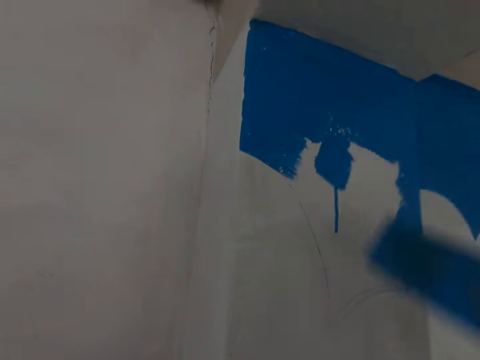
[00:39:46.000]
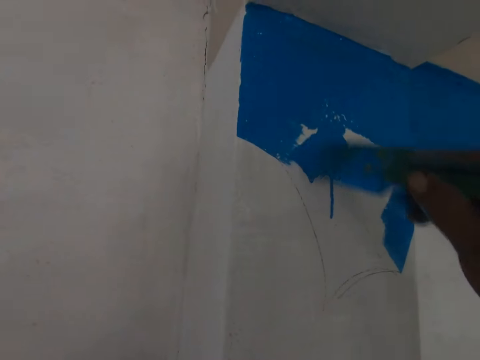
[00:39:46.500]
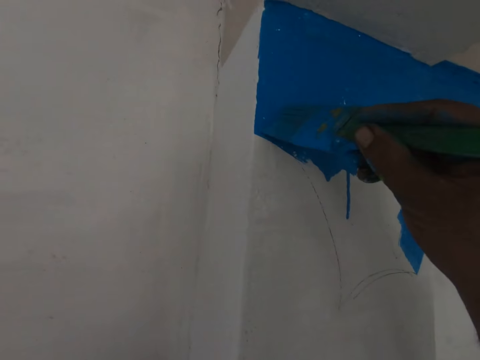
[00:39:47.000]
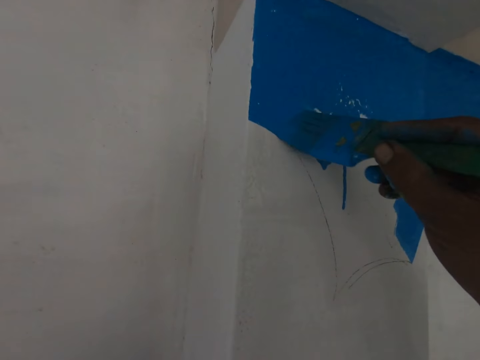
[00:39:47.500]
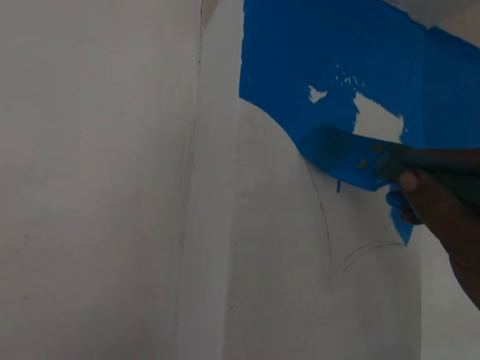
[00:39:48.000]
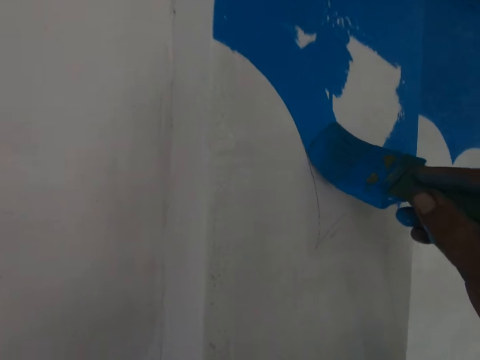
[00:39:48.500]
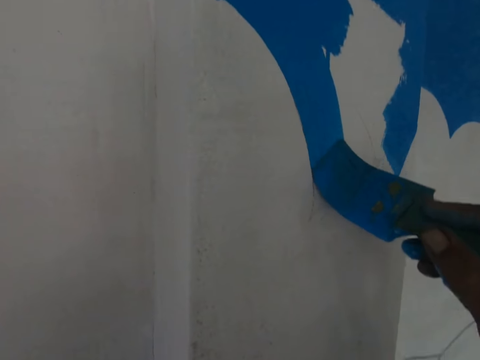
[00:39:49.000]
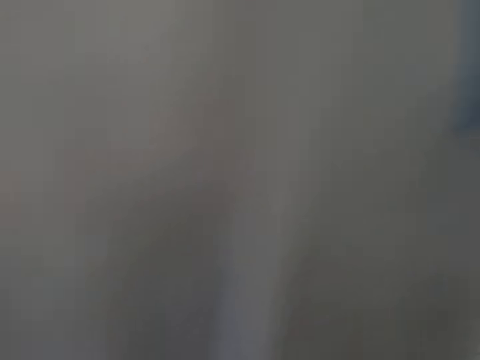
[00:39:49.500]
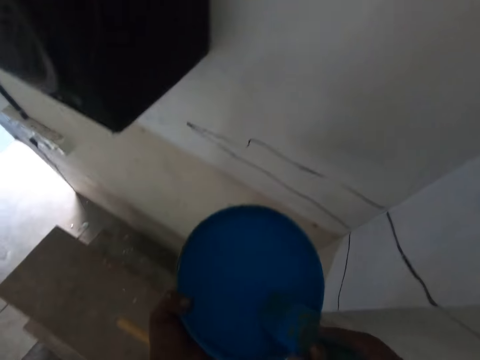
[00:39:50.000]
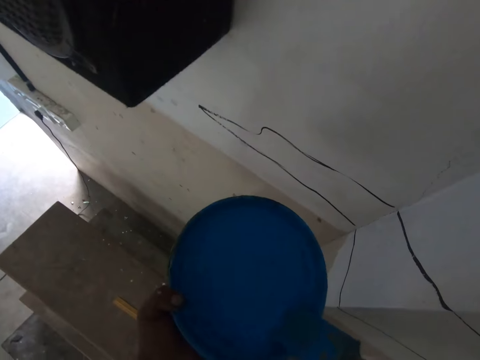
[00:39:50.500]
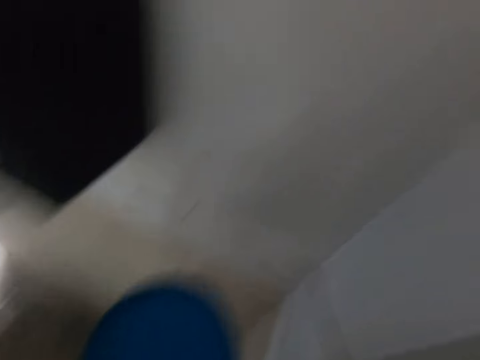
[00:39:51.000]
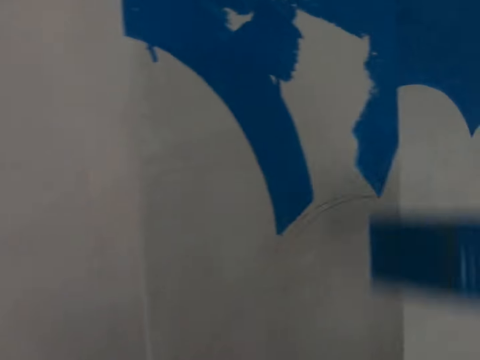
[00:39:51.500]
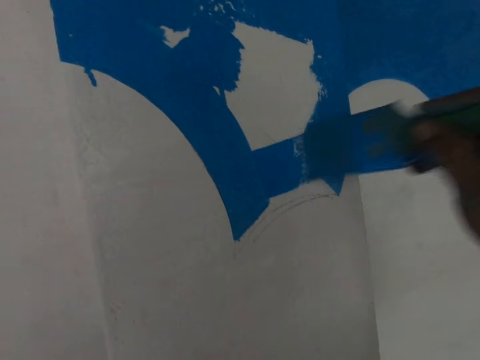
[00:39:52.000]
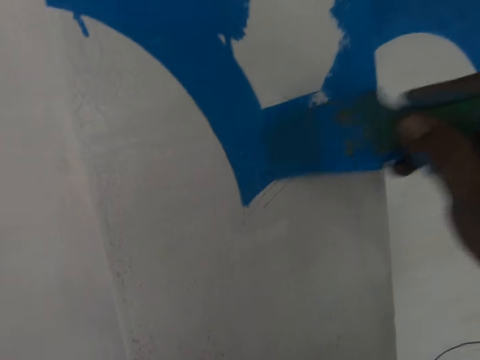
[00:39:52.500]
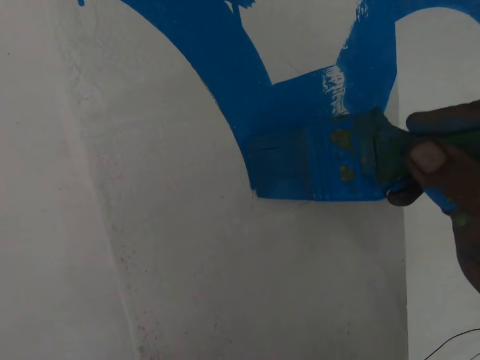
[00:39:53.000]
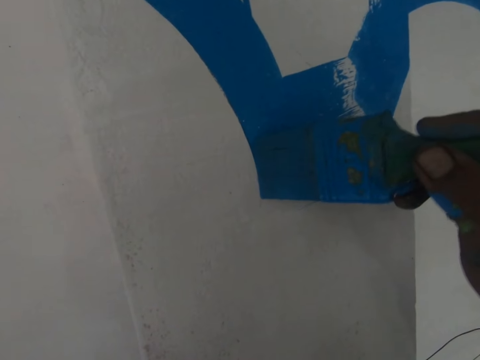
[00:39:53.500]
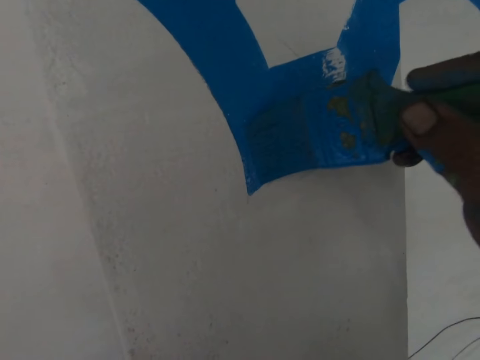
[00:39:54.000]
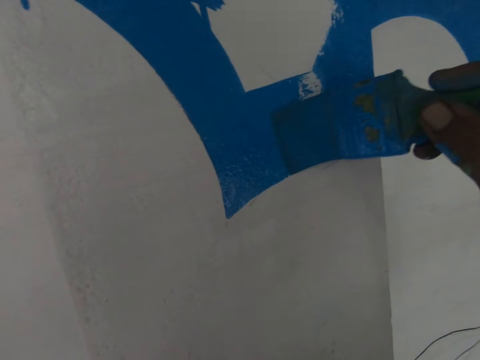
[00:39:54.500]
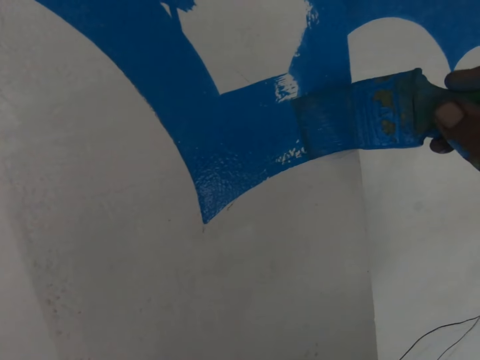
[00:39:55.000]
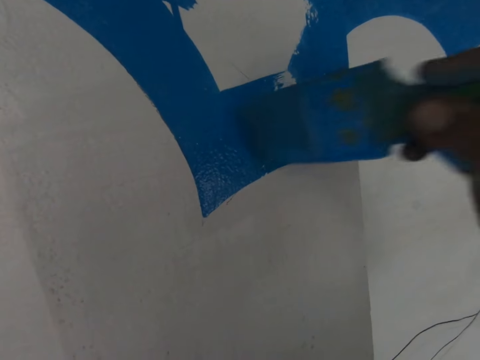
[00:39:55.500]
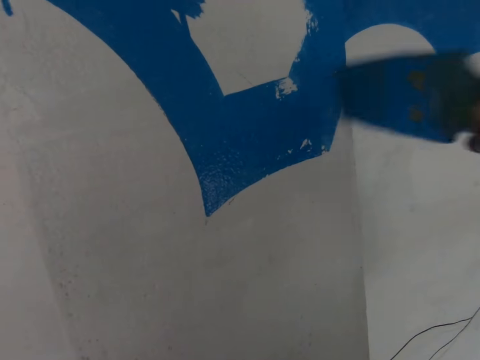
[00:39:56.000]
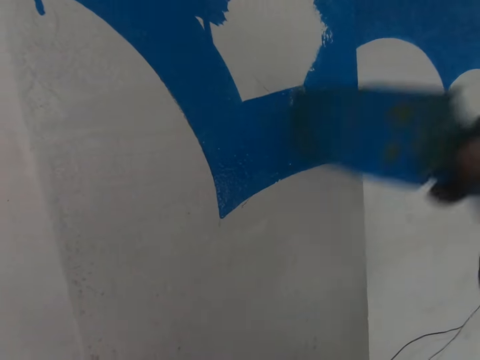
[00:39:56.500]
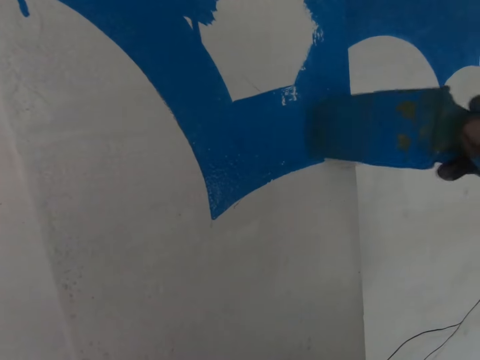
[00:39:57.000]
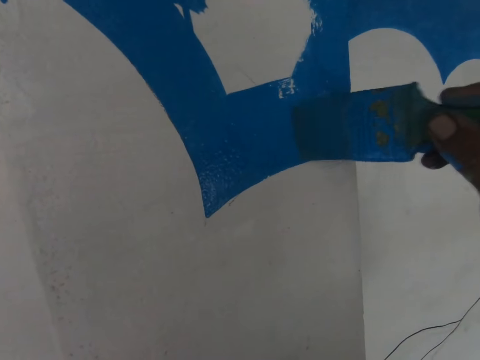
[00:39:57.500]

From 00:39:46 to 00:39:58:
The camera wearer paints a wall with a paint brush. They turn around. They scoop paint from the bucket with the paint brush. They paint the wall with the paint brush.

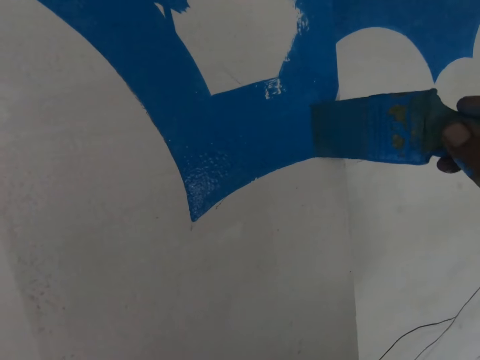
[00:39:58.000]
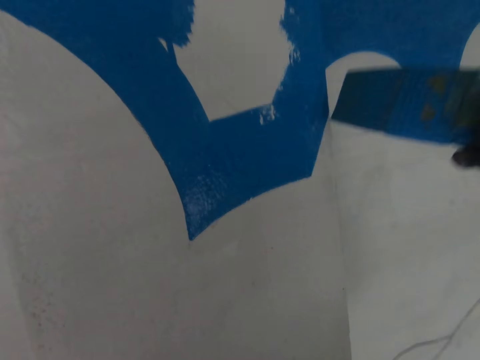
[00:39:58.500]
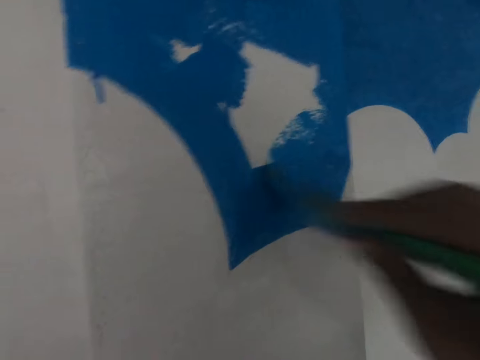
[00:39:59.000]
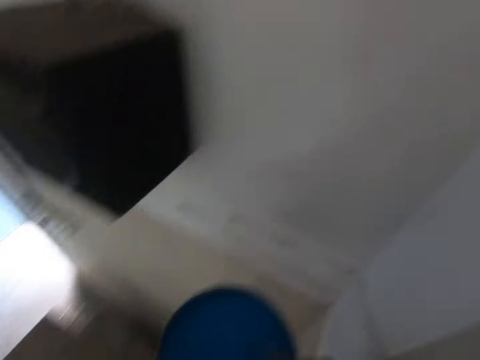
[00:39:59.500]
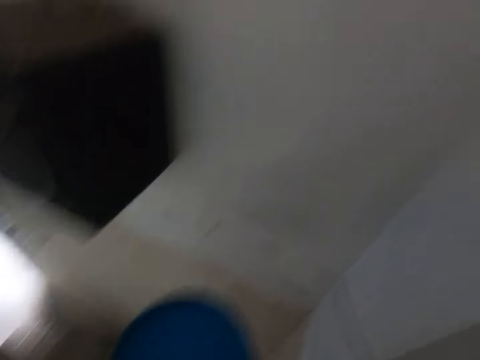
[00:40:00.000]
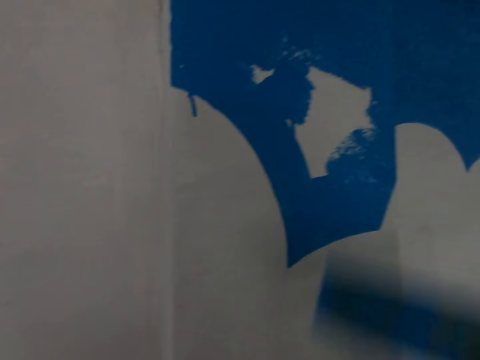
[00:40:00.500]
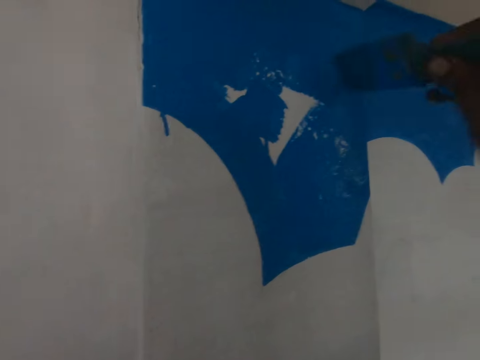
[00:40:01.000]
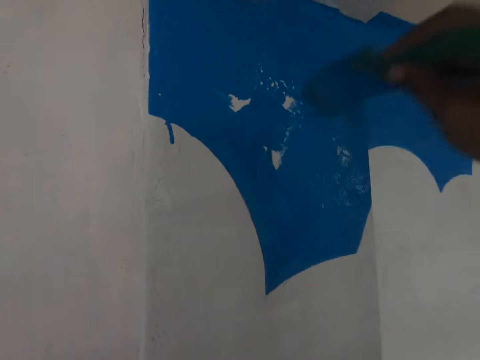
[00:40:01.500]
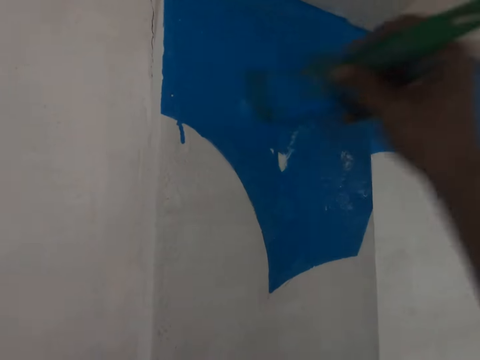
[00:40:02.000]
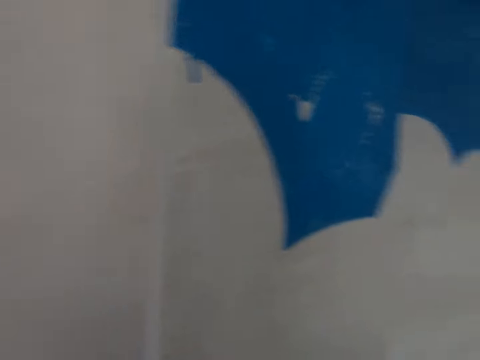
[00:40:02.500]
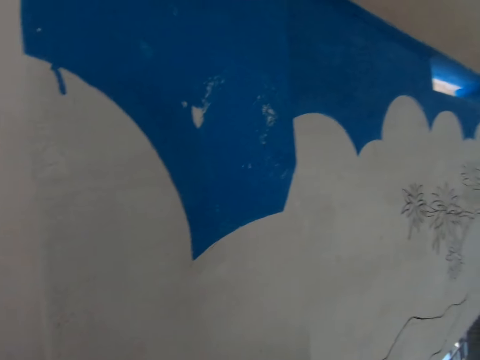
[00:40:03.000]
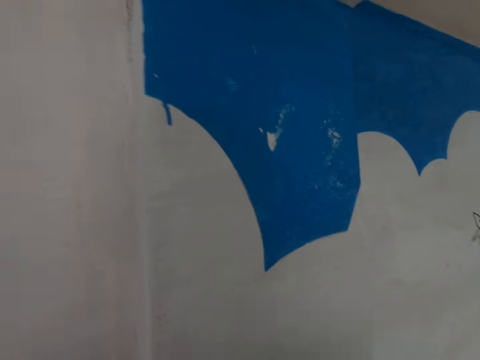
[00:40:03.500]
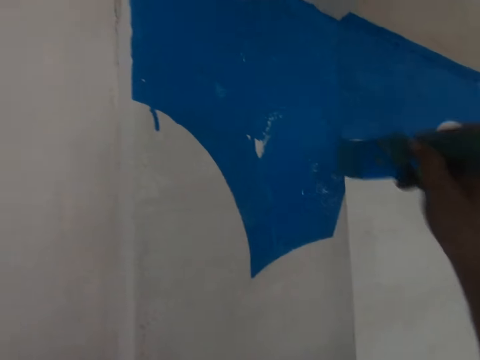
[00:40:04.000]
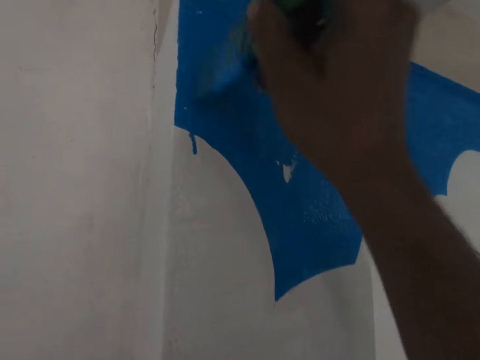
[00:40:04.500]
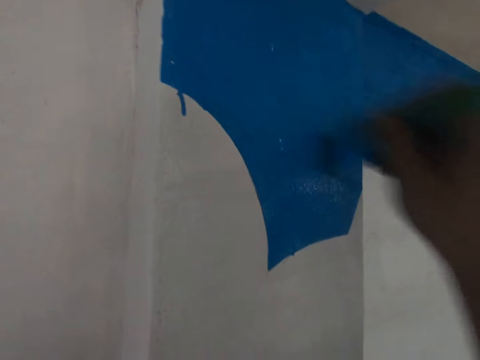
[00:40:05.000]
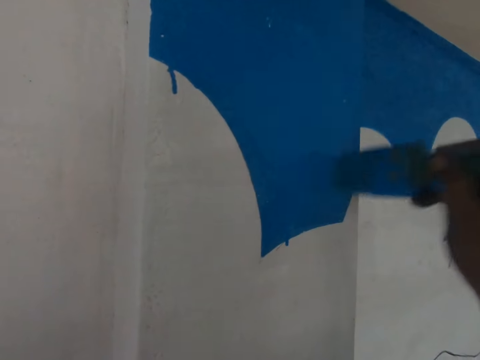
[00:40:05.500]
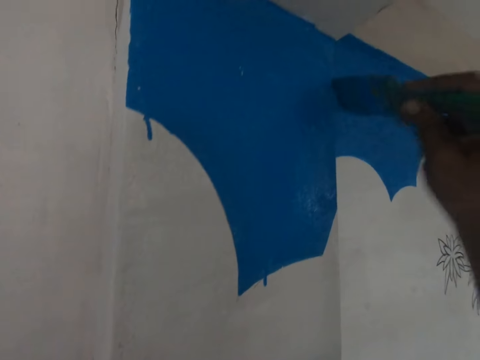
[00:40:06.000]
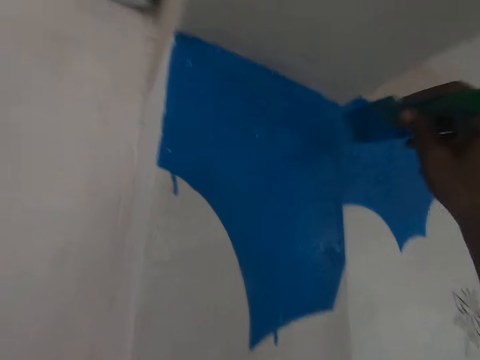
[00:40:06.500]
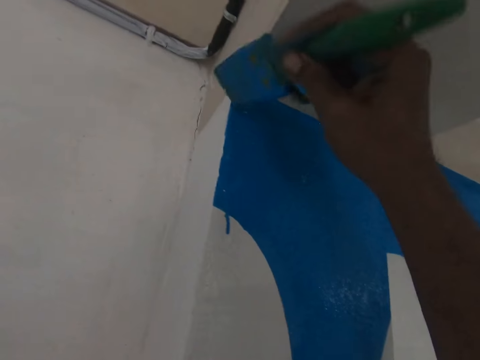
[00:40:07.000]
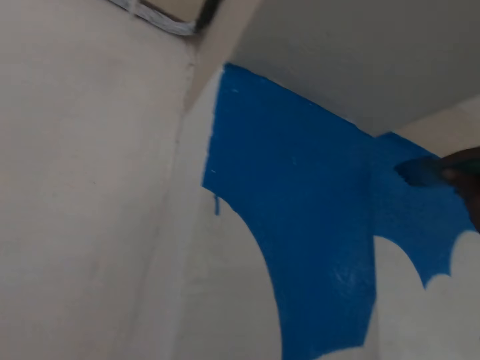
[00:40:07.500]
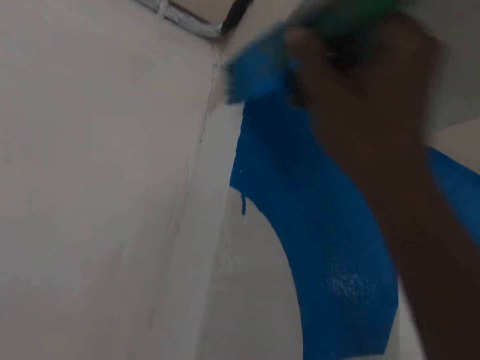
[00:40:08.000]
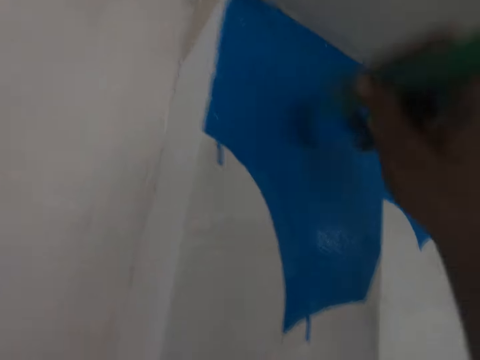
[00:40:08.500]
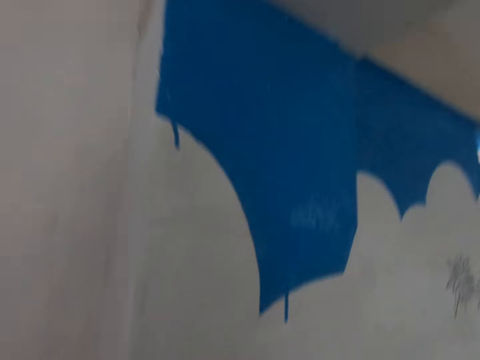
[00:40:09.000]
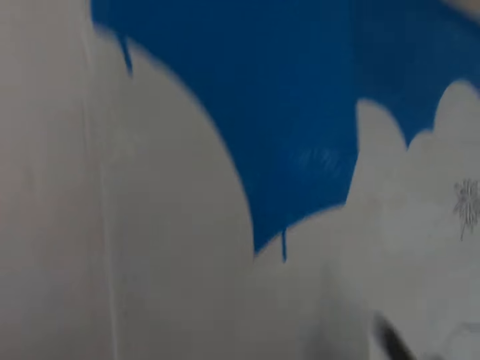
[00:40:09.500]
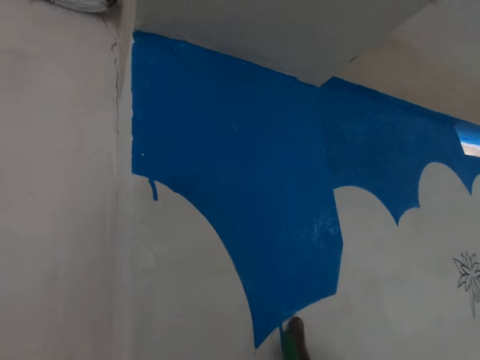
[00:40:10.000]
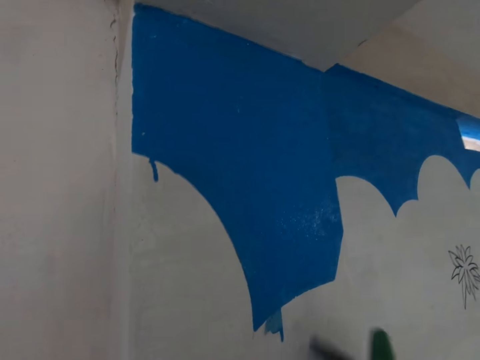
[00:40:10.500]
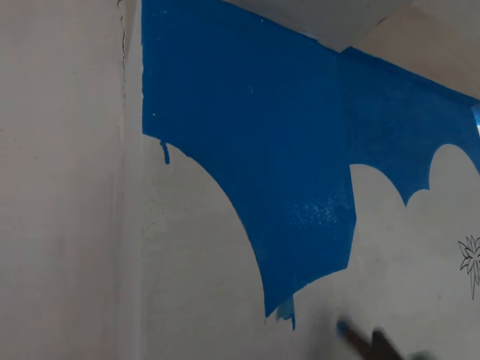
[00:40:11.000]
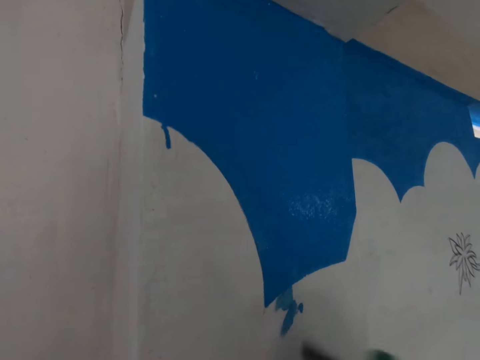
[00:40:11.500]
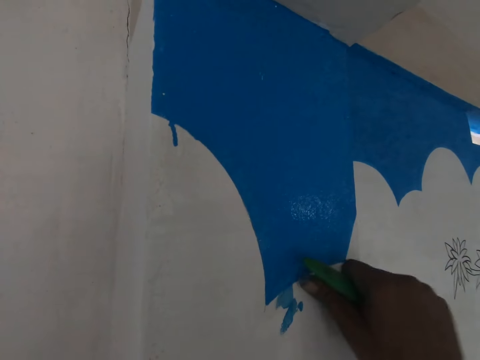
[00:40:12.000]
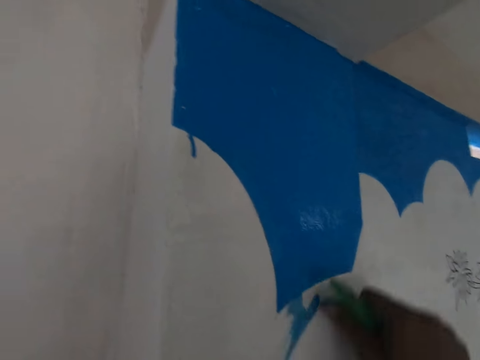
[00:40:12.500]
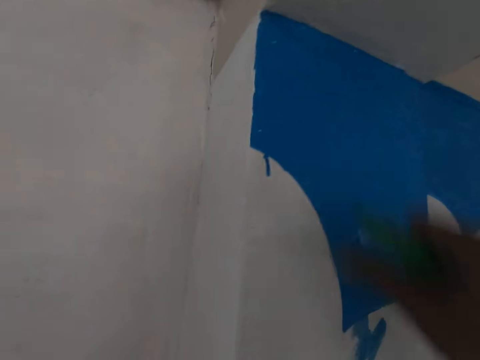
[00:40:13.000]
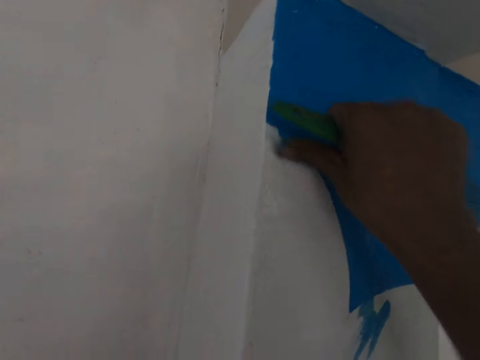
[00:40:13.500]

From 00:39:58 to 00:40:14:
The camera wearer turns around. They scoop paint from the bucket with a paint brush. They paint a wall with the paint brush. They remove the brush from the wall. They paint the wall with the brush. They remove the brush from the wall. They remove paint from the wall with the fingers.
